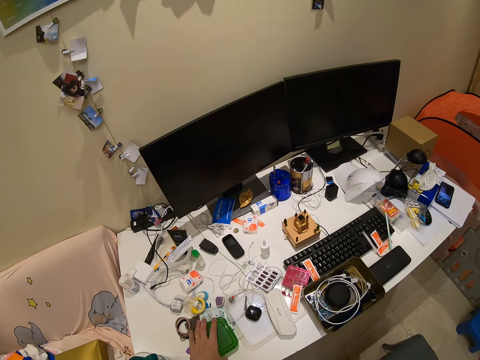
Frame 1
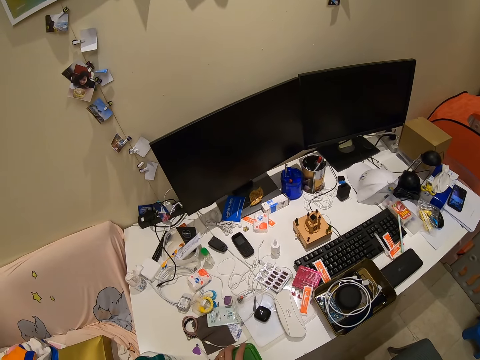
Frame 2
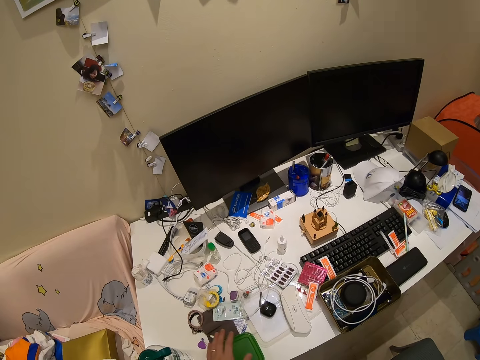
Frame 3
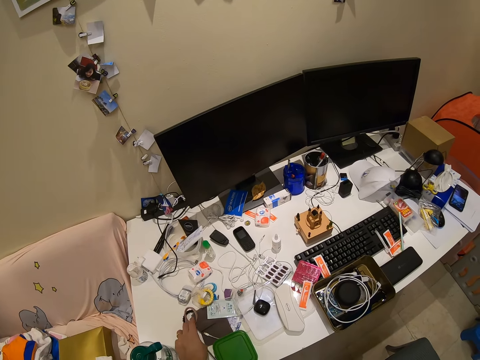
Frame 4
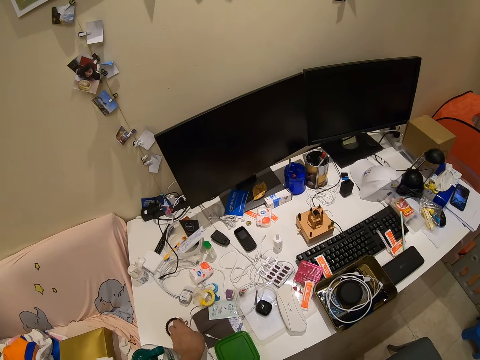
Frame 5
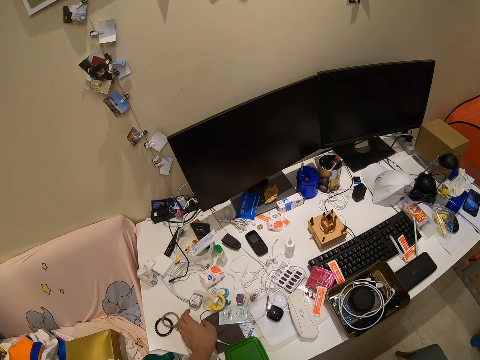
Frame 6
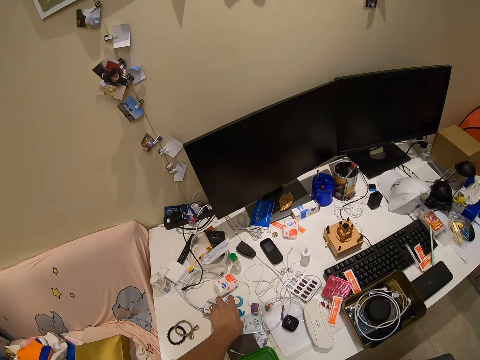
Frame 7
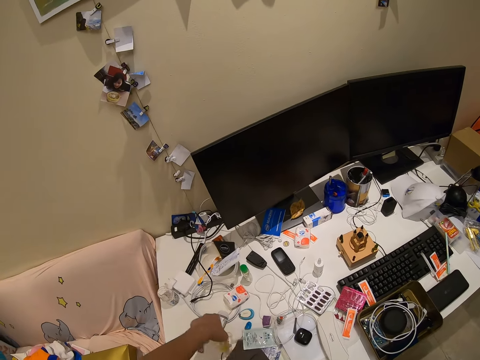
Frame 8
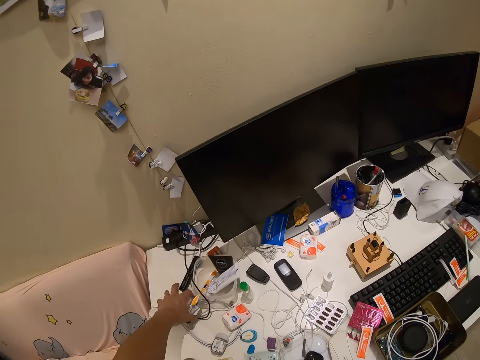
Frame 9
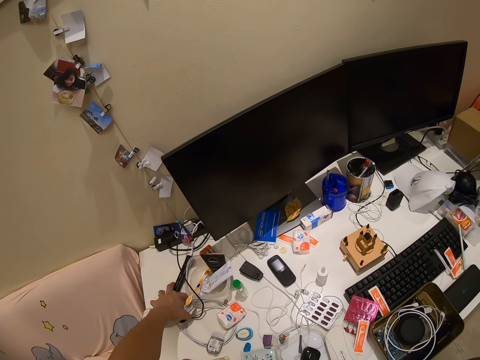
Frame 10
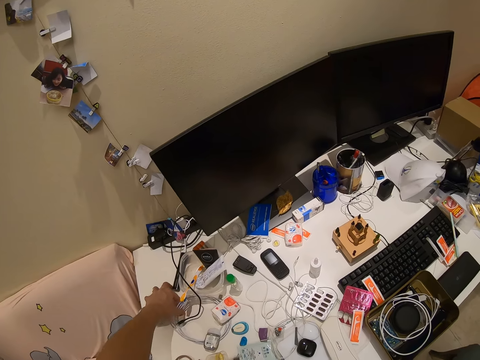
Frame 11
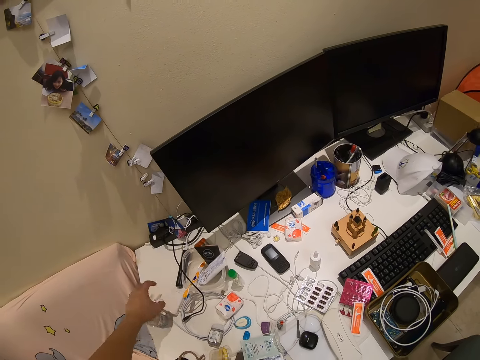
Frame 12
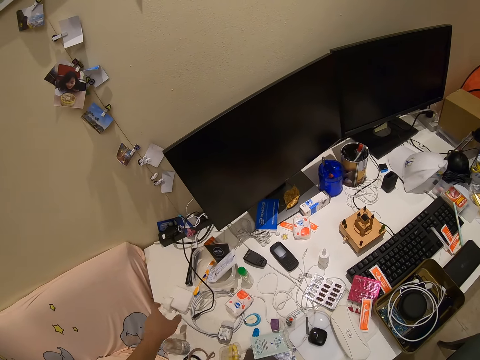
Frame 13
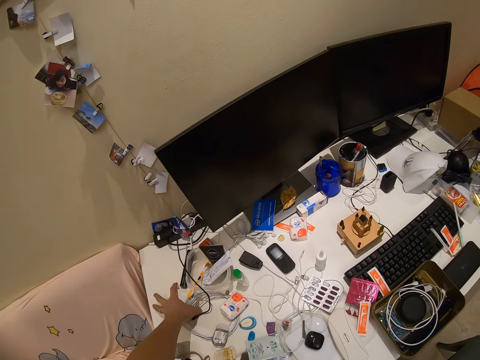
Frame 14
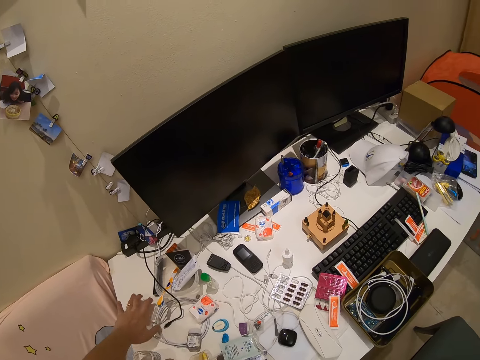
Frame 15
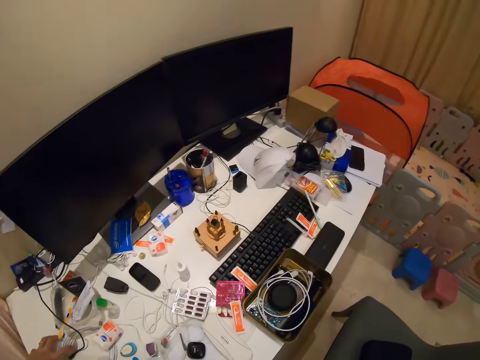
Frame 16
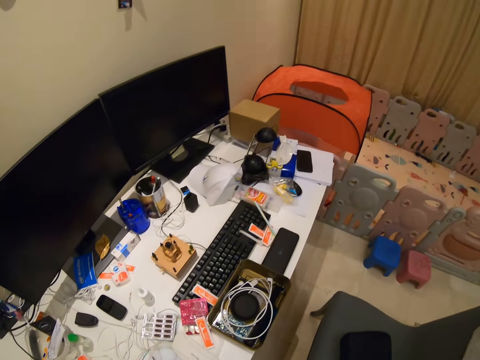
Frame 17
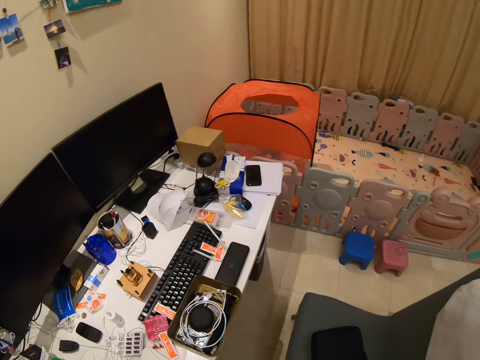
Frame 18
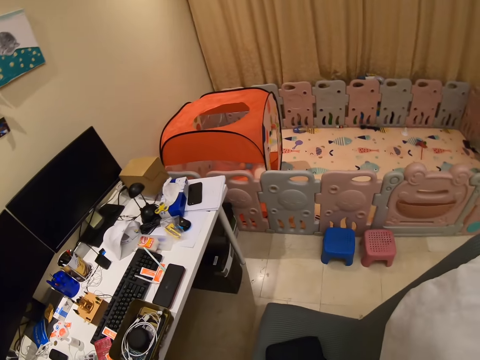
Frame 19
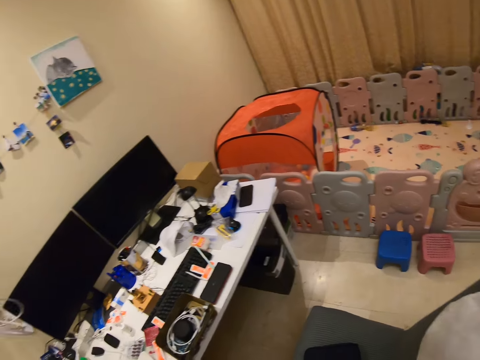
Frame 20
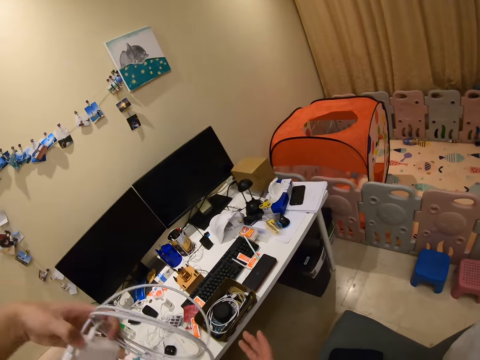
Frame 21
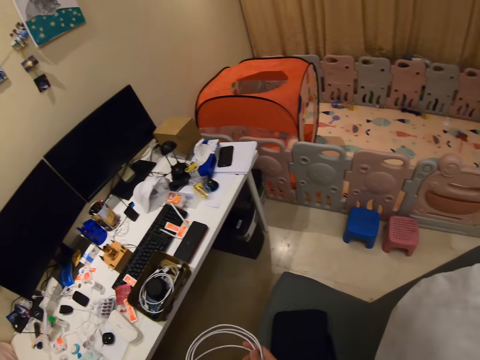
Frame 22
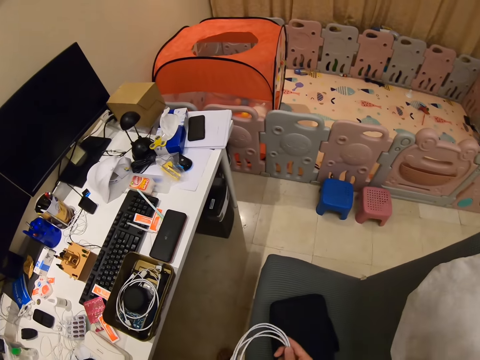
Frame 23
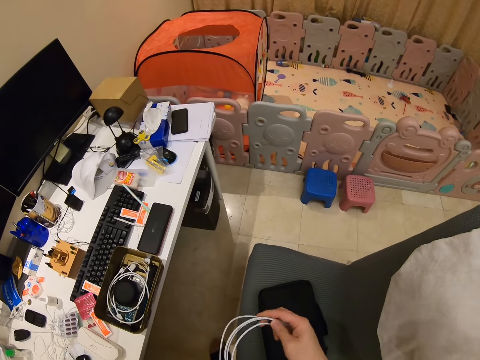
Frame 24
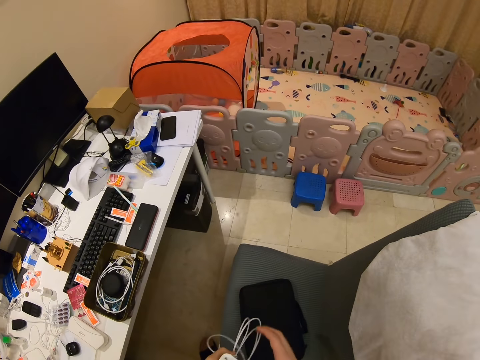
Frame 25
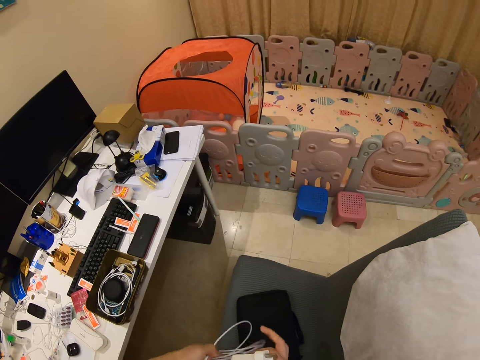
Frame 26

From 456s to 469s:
The camera wearer looks for something.

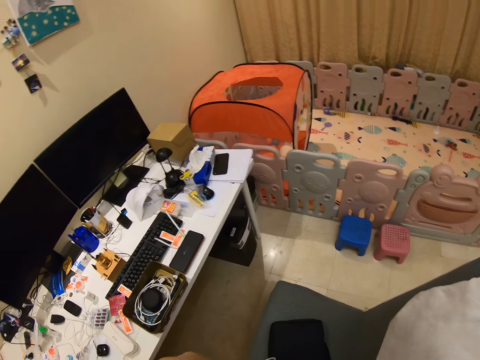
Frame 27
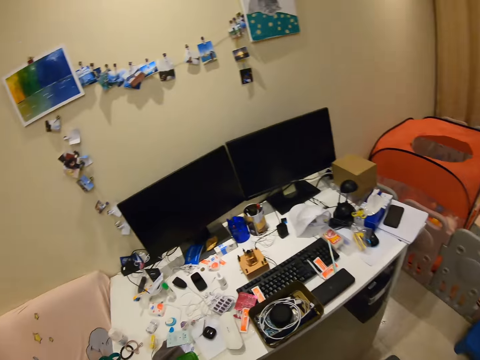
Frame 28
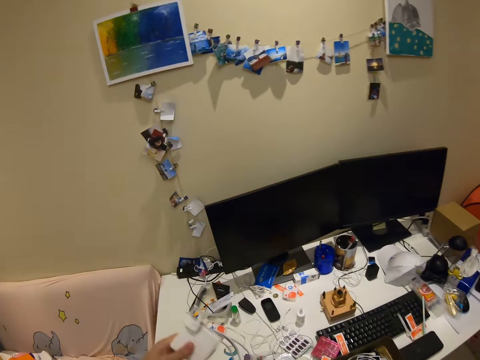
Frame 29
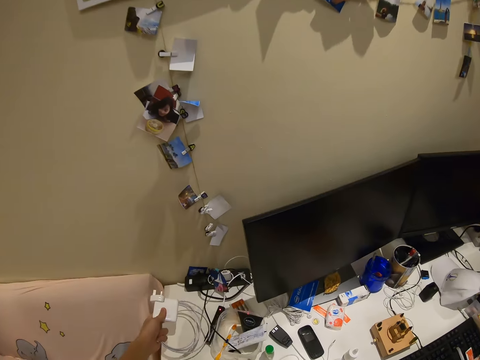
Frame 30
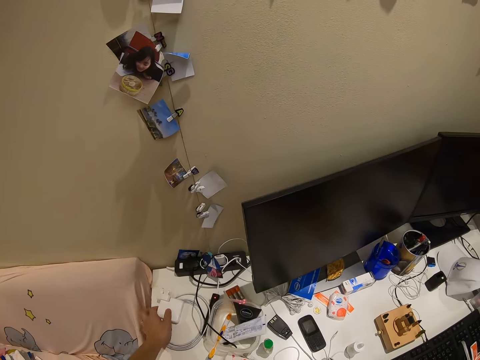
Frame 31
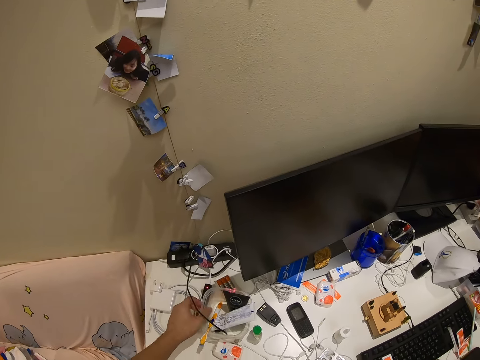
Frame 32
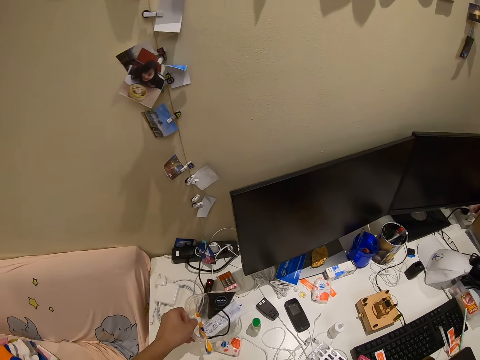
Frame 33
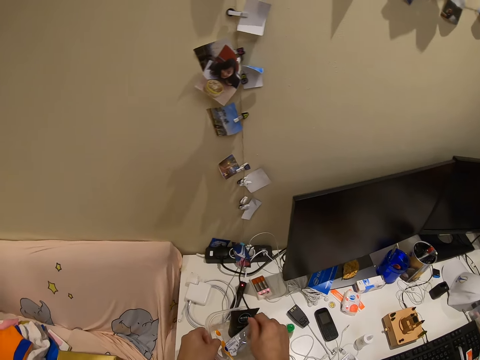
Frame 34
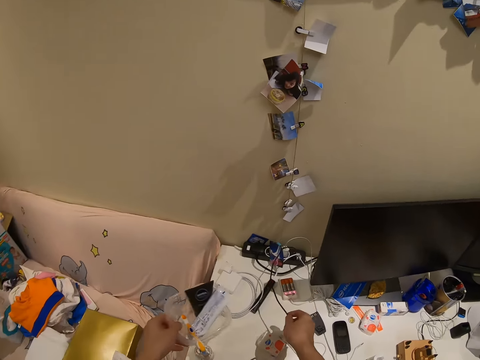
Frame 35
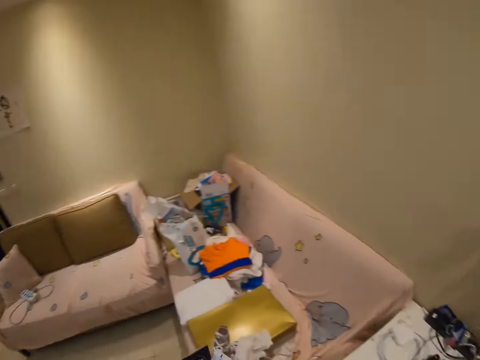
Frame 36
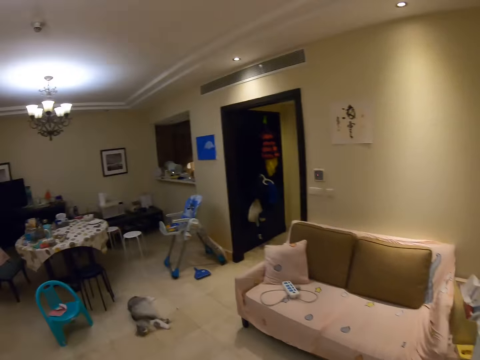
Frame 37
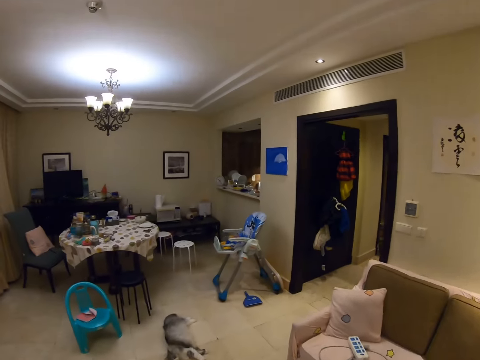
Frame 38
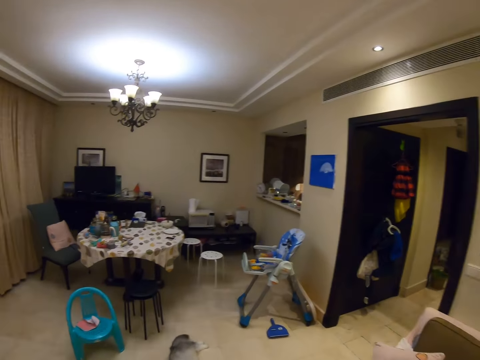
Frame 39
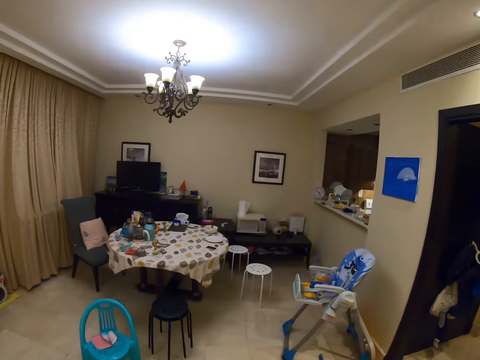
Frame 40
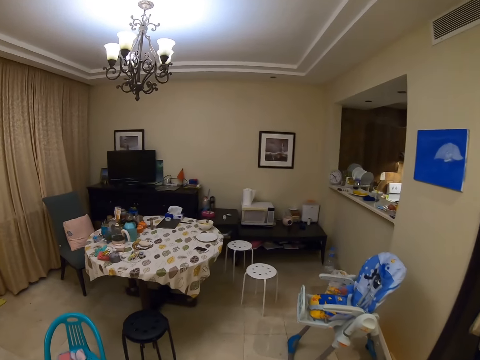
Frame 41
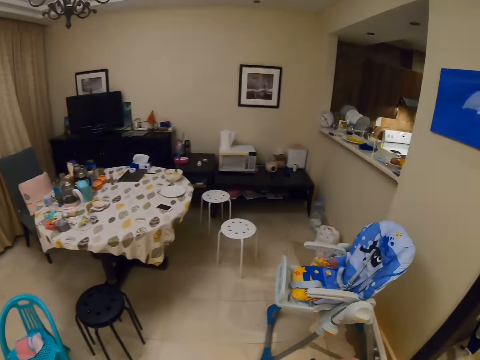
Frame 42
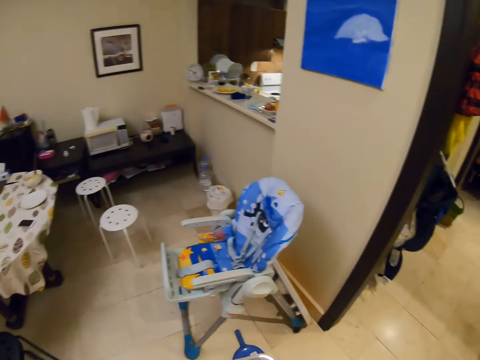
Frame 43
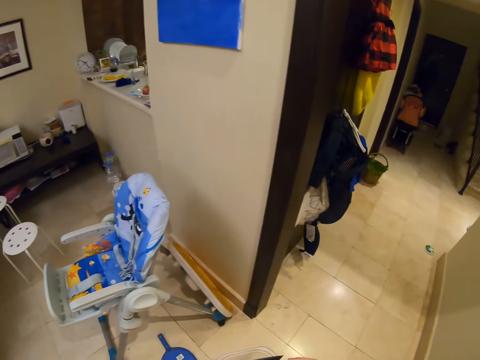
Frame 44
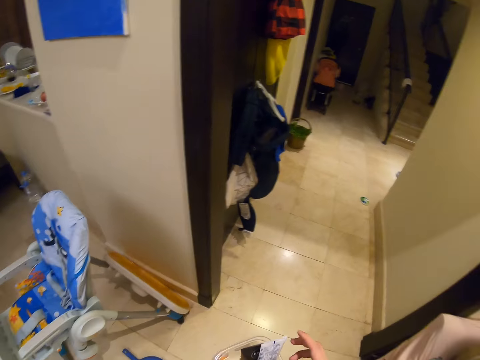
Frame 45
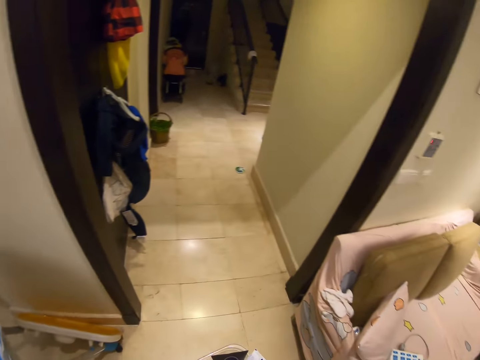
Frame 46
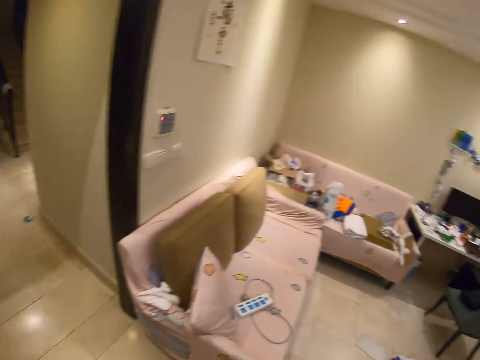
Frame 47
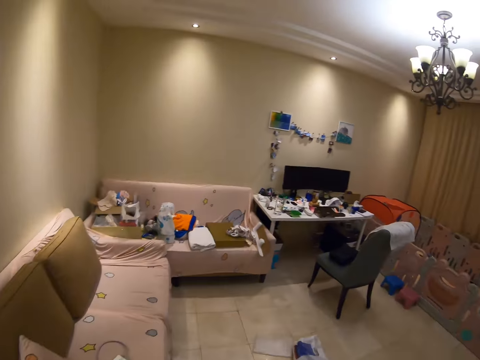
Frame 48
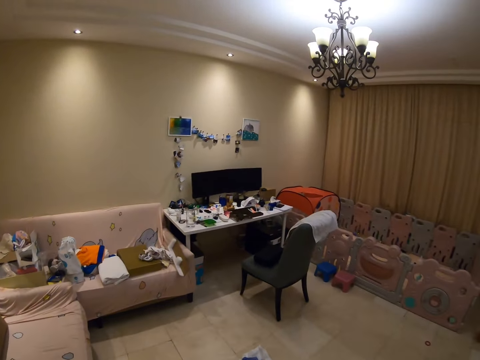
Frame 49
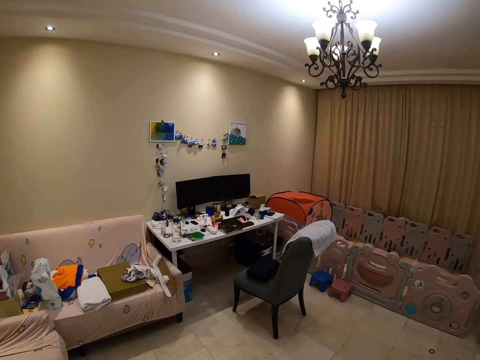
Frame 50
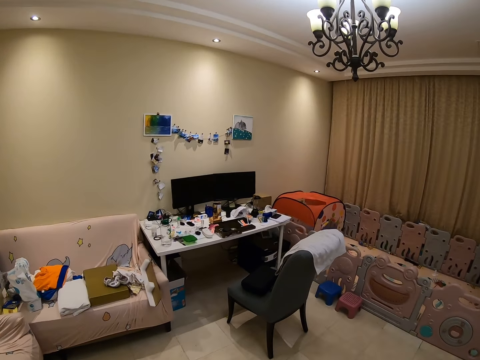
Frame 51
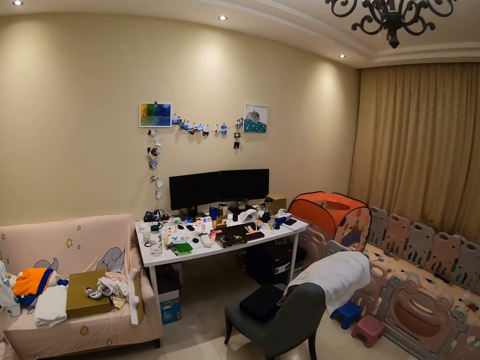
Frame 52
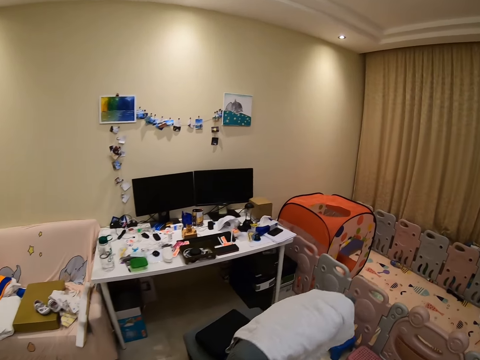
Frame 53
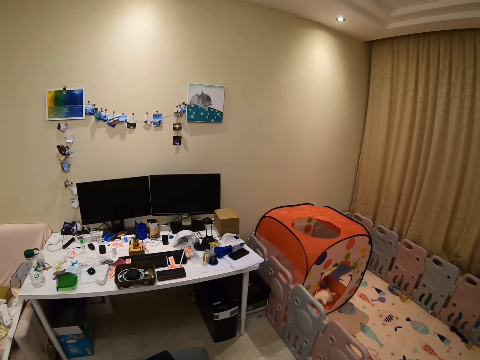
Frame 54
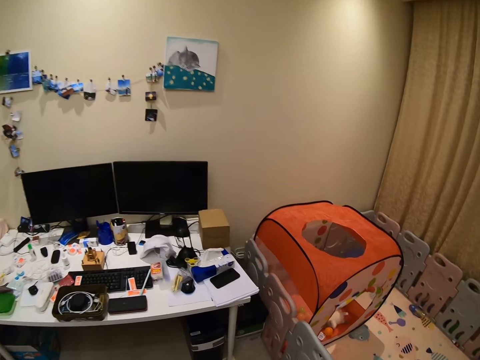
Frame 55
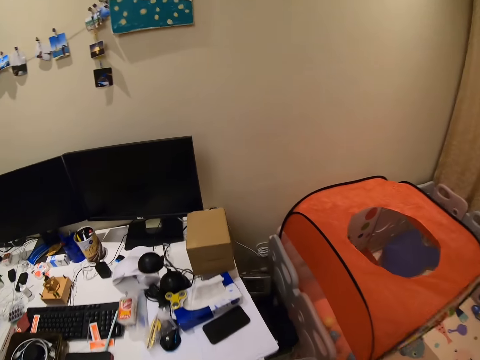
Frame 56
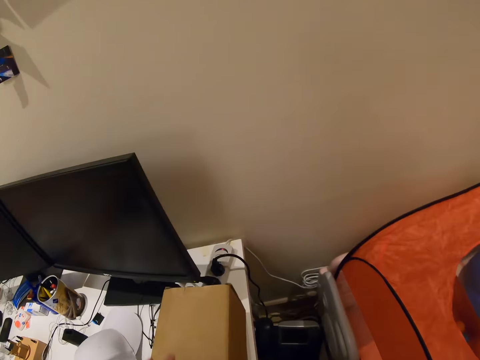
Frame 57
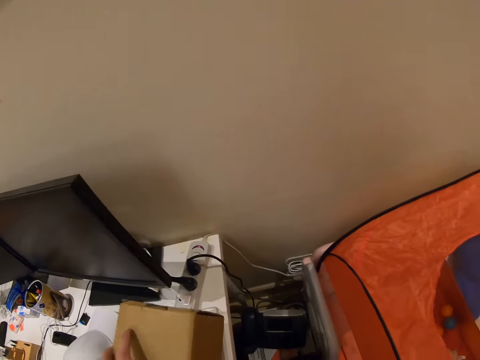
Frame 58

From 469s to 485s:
The camera wearer puts the charger on the table. They walk back.
